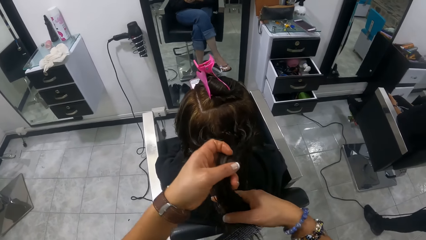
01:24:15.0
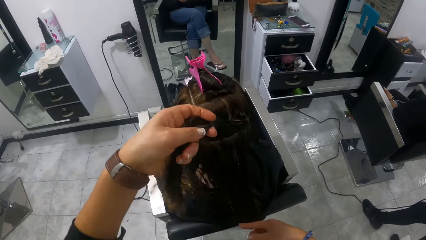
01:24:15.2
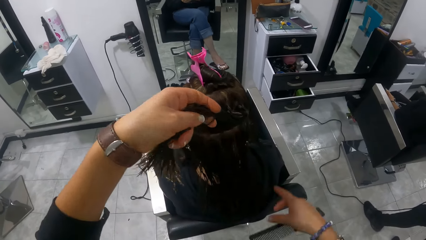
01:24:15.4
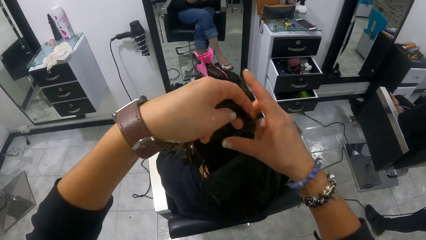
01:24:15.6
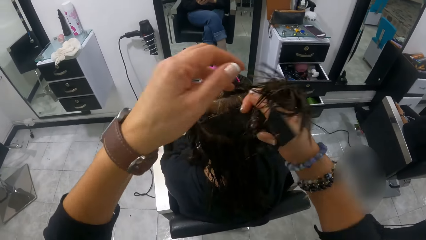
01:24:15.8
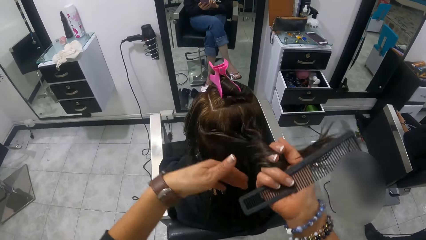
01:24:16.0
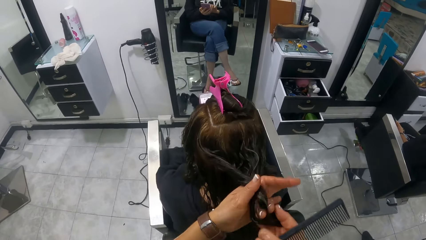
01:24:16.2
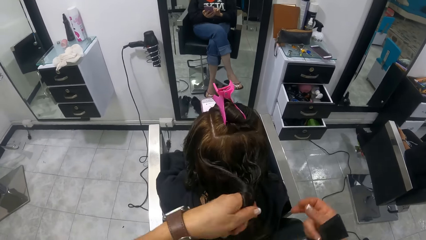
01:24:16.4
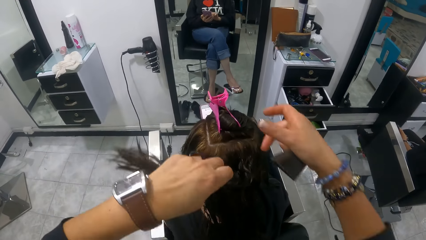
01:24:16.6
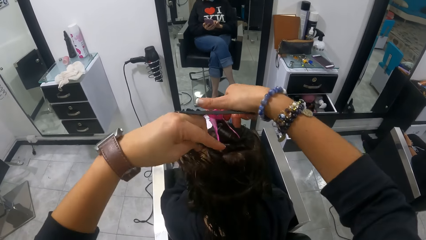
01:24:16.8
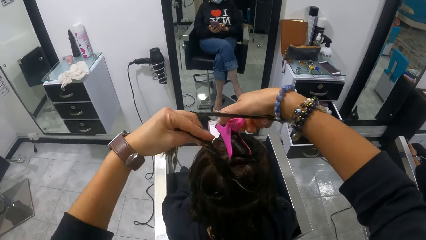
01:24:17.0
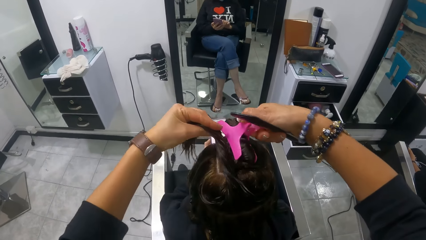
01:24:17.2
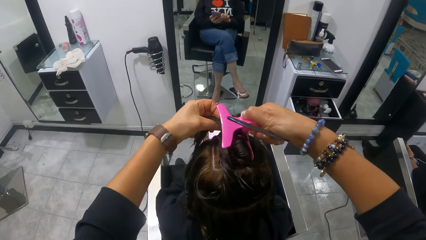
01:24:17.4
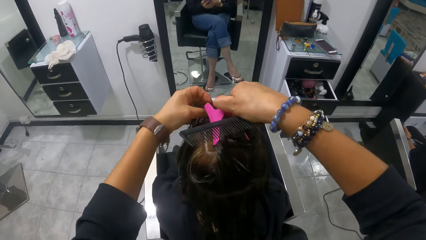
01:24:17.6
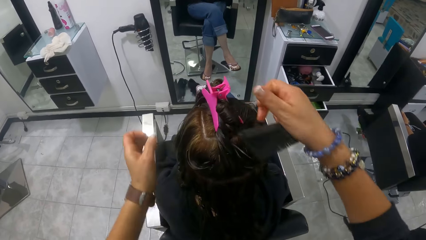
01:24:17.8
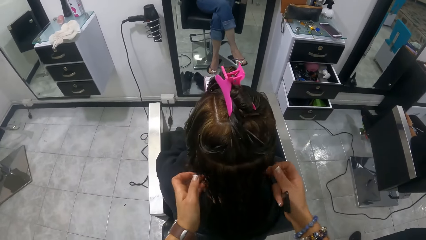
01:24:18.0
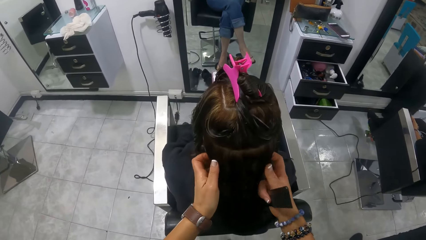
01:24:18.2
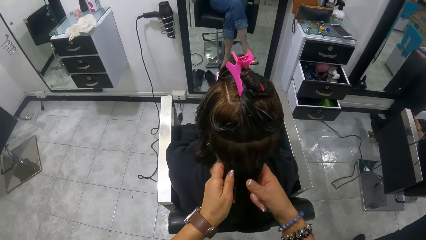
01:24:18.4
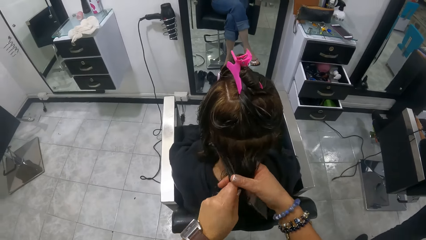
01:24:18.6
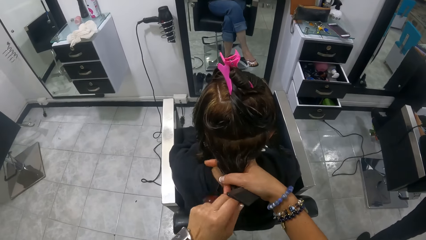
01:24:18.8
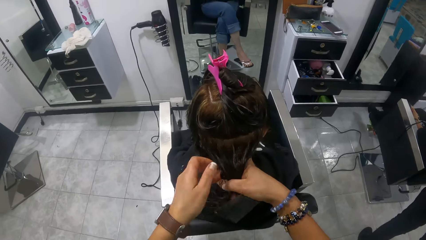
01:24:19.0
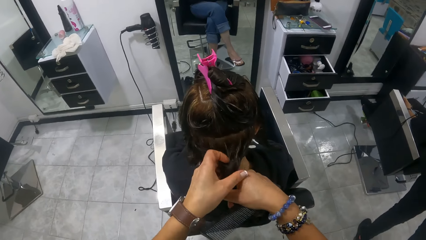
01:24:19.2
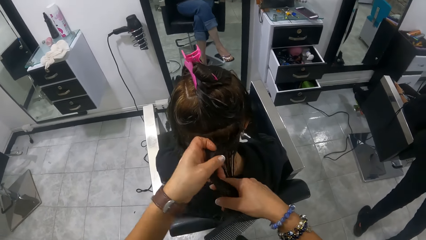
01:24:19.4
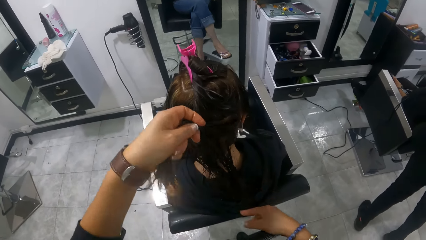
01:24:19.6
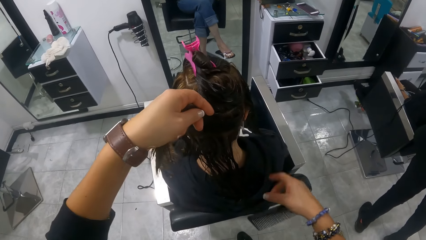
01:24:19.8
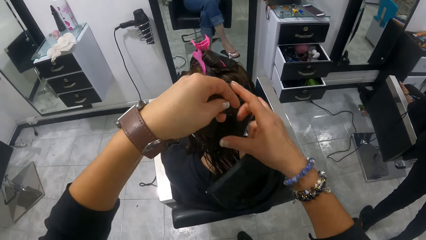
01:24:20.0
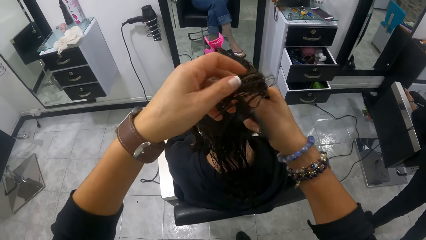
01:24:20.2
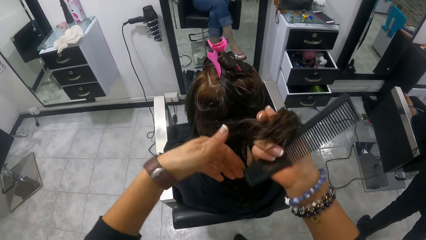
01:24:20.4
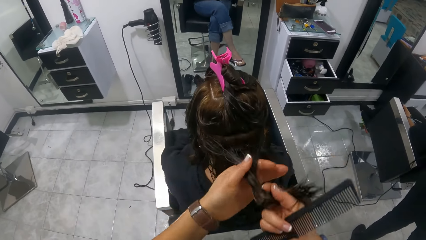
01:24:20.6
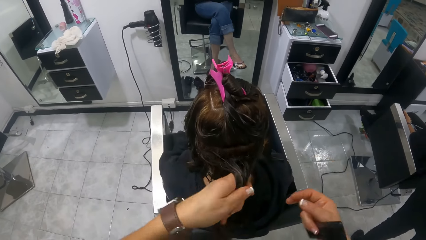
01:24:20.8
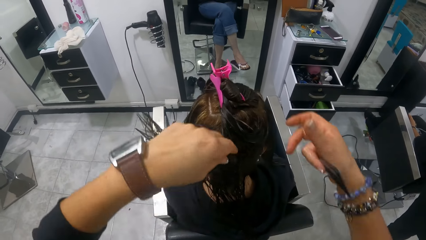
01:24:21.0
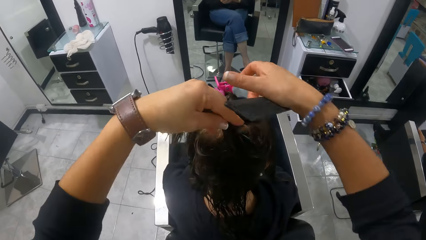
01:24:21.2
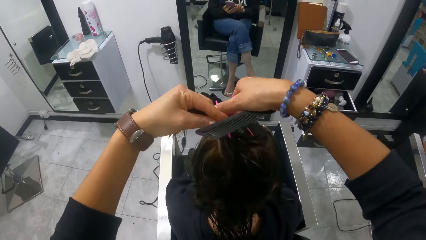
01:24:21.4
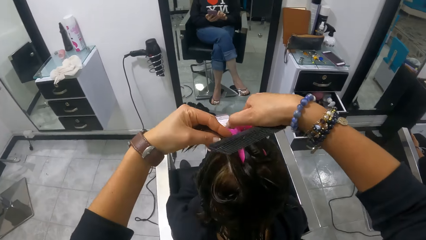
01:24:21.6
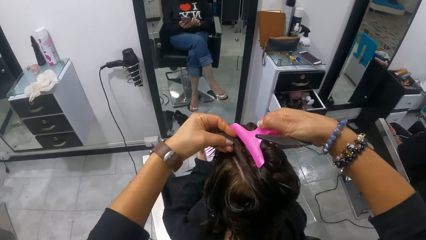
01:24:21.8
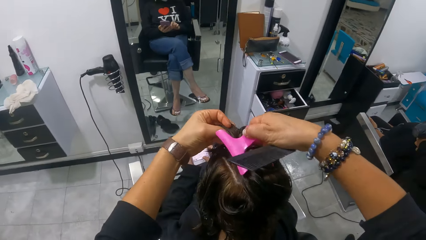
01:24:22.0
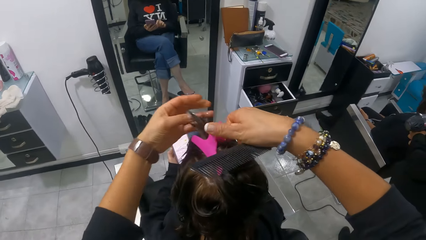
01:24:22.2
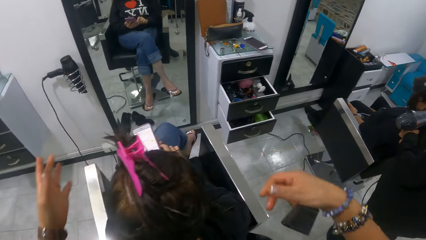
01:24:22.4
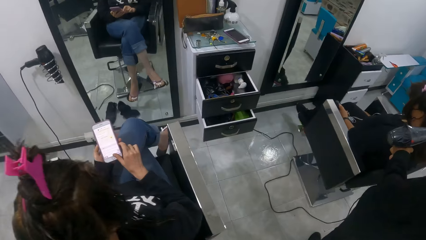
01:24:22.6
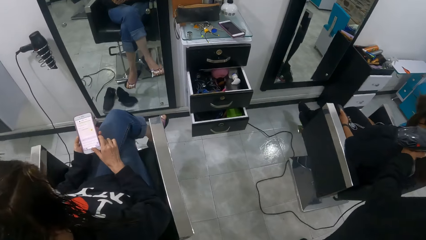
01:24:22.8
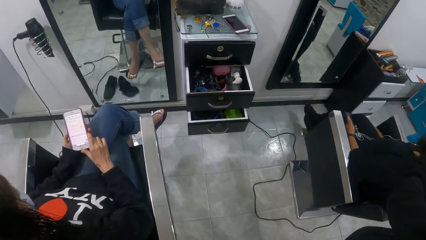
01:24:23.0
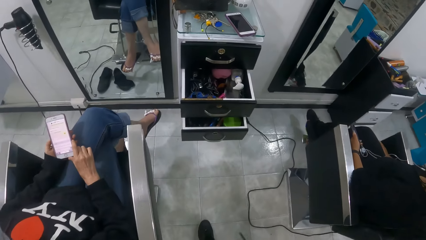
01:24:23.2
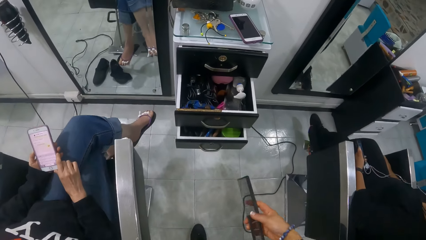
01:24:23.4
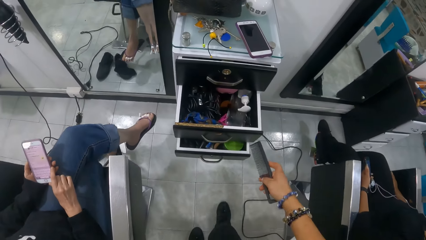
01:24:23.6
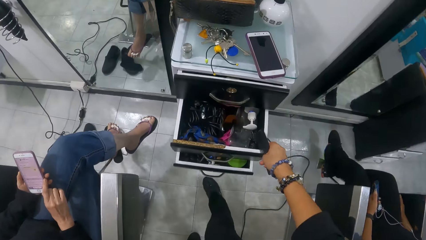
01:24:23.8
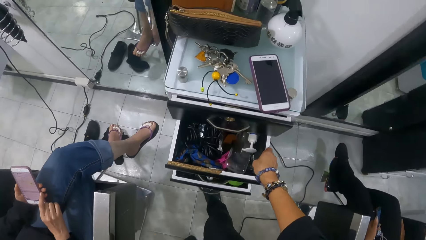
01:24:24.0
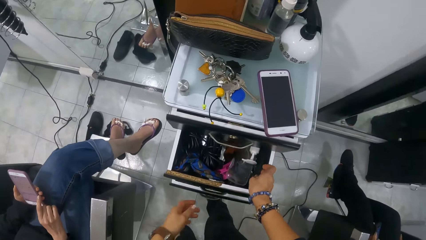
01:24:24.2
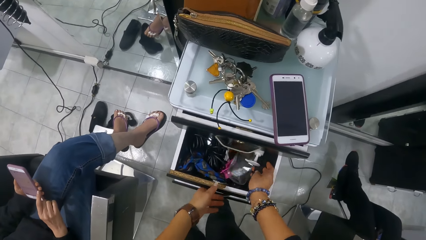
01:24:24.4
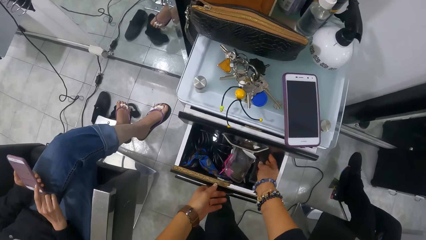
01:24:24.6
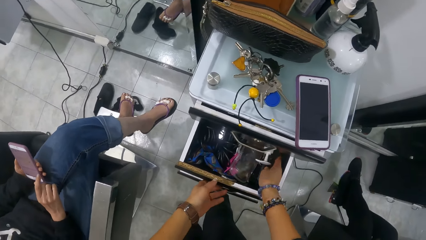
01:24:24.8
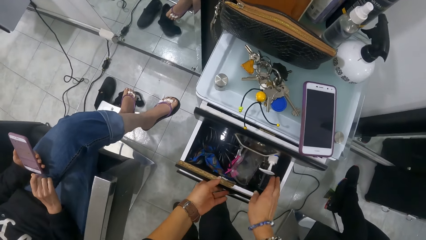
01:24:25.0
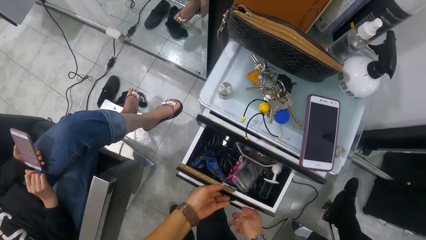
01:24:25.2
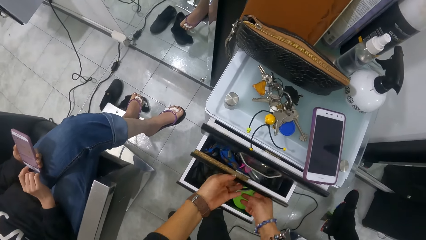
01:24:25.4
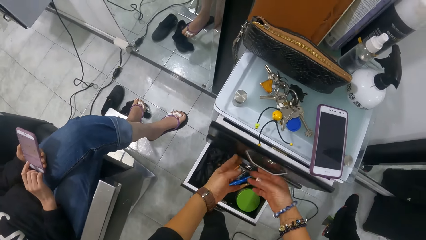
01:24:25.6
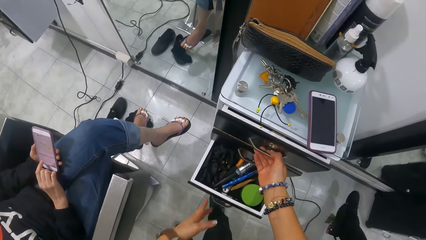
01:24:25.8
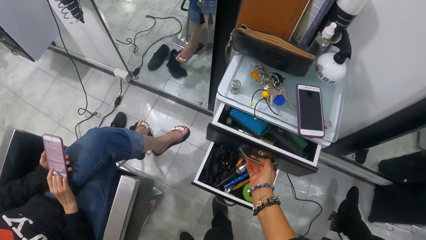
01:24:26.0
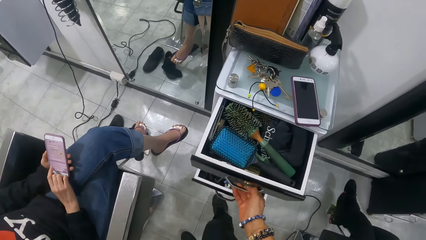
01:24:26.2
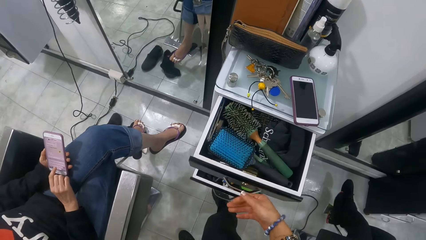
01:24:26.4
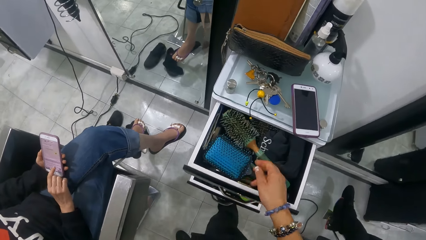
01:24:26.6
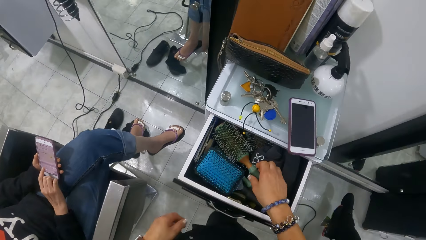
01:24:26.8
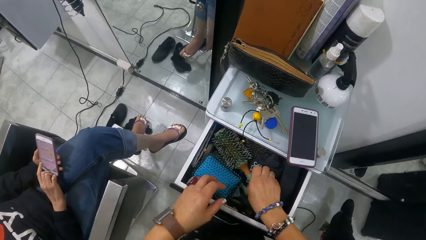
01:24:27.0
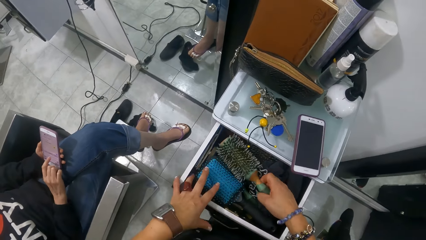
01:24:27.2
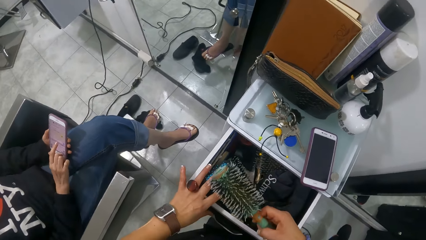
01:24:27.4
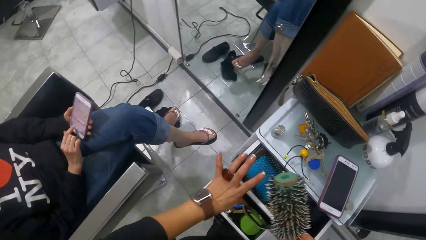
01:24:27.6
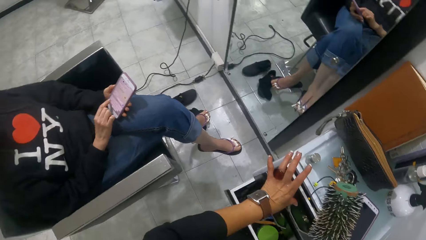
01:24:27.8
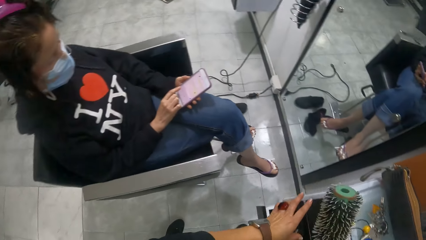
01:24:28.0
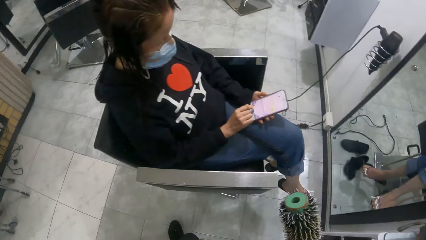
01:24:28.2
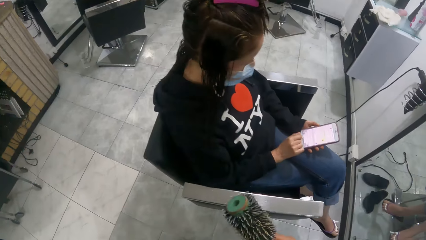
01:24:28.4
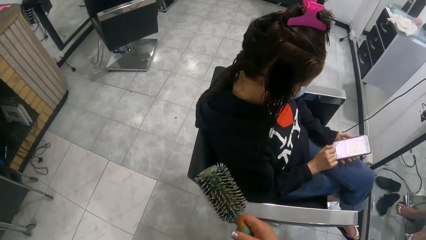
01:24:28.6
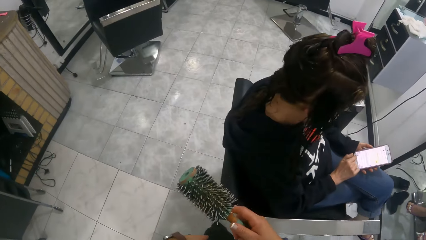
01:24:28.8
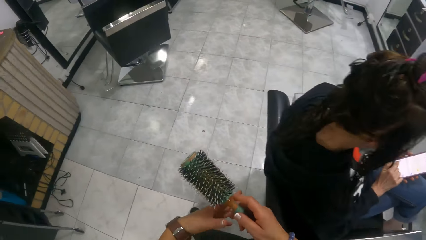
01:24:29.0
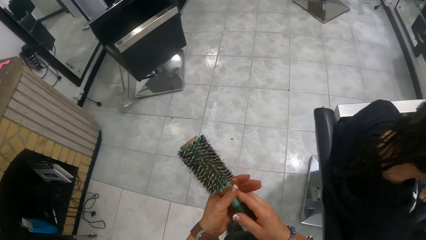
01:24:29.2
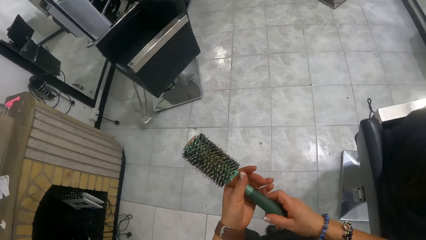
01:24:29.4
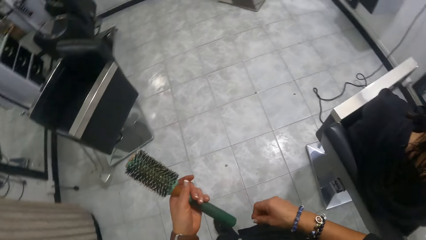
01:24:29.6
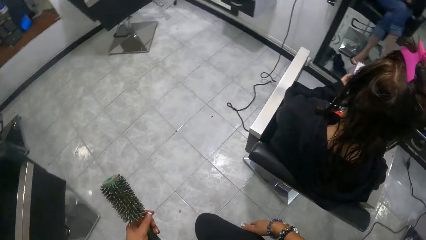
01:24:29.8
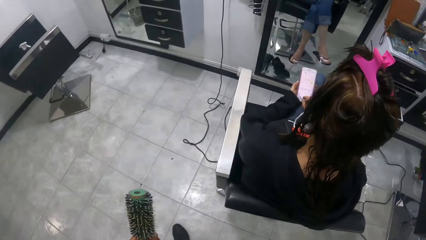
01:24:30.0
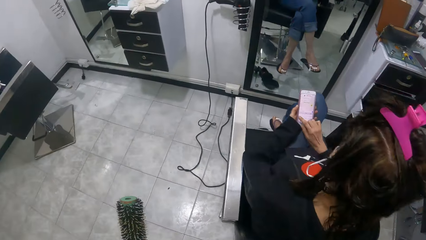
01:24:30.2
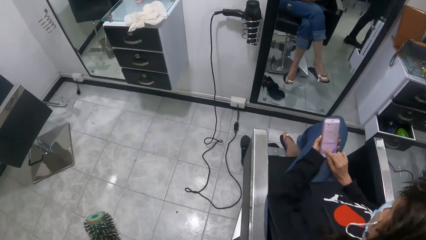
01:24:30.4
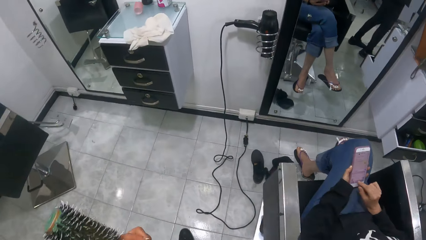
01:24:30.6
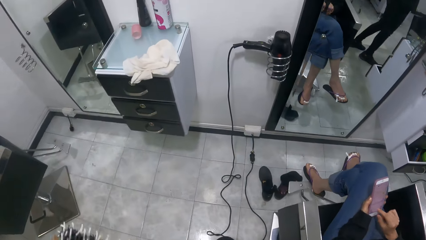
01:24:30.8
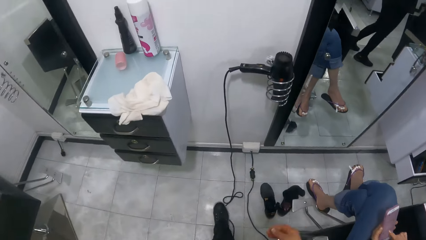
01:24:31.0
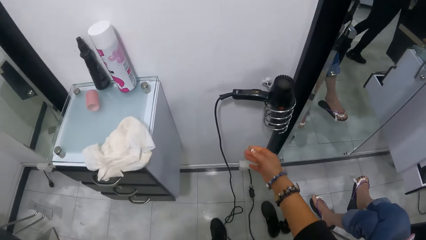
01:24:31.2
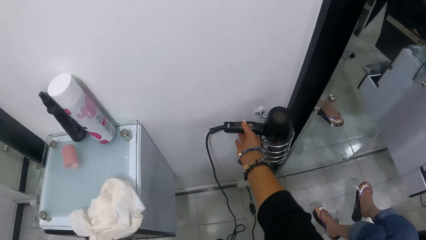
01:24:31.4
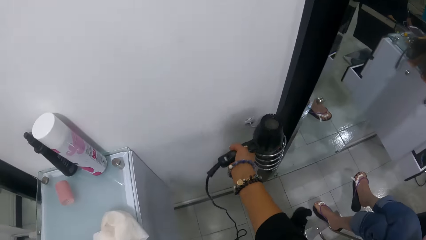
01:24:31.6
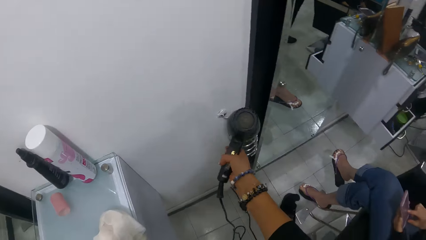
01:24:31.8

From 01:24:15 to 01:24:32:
The camera wearer holds the hair of the woman with the clip with both hands. She puts the clip on the hair. She divides the hair with her hands and twists the hair. She holds the hair of the woman with the clip with both hands. She puts the clip on the hair. She drops the comb in her right hand in the drawer. She closes the drawer with both hands. She opens a drawer with her right hand. She picks a hair comb from the drawer with her right hand. She closes the drawer with her left hand. She walks around the salon. She passes the hair comb in her right hand to her left hand.
